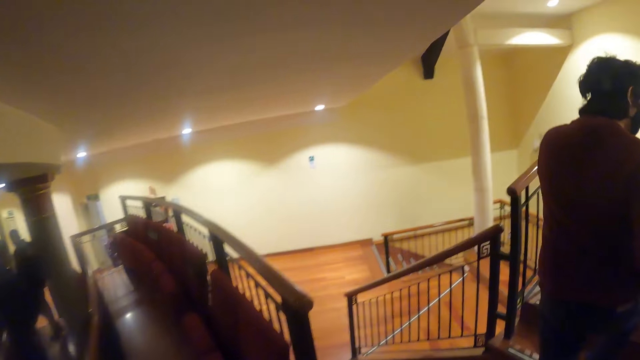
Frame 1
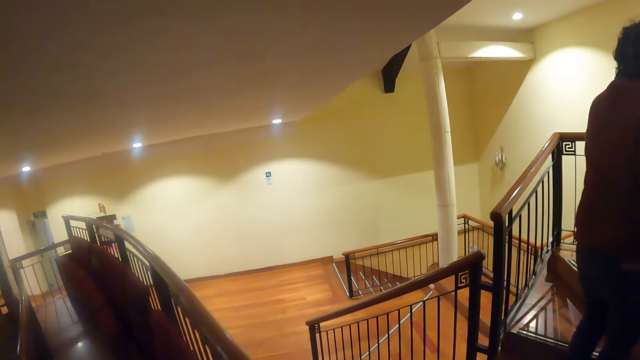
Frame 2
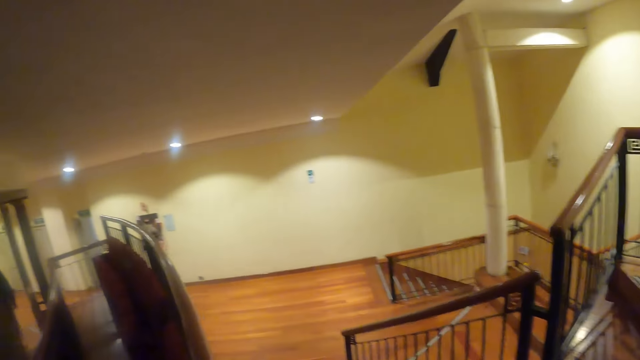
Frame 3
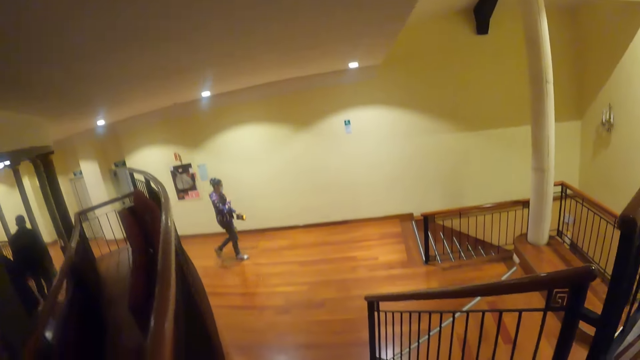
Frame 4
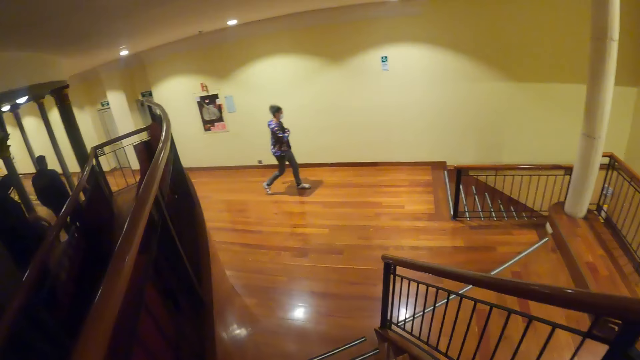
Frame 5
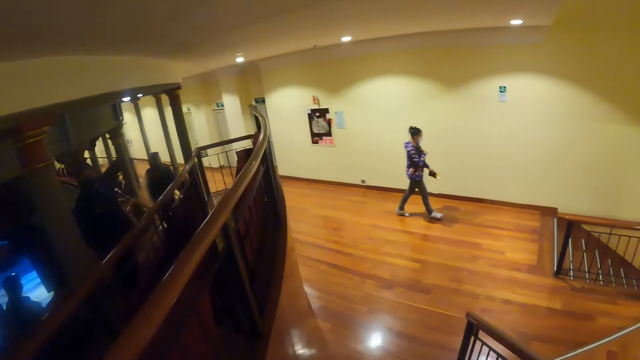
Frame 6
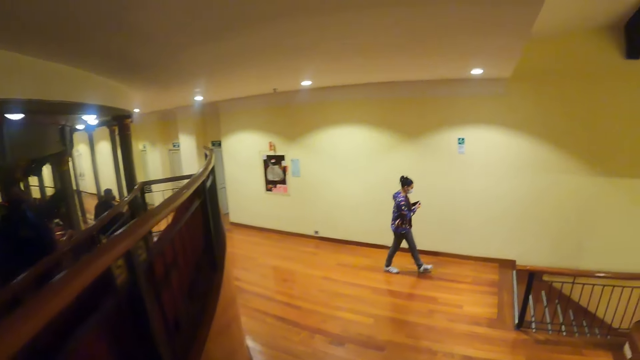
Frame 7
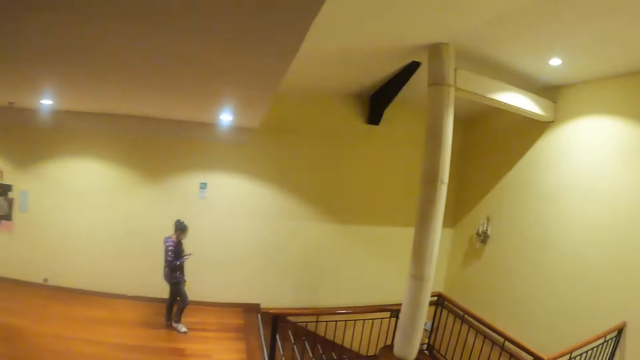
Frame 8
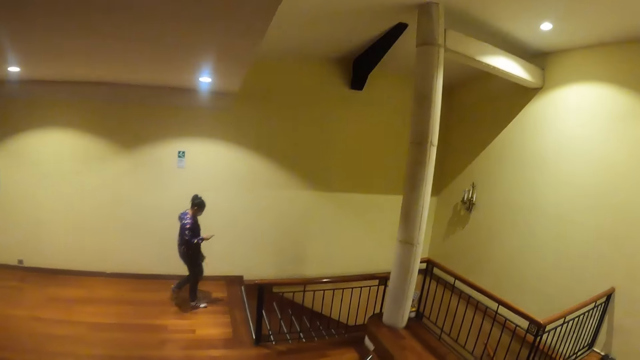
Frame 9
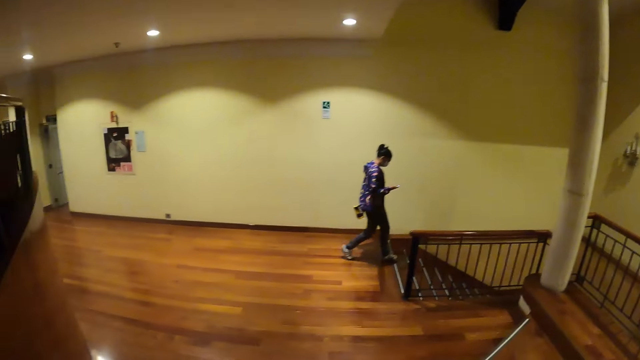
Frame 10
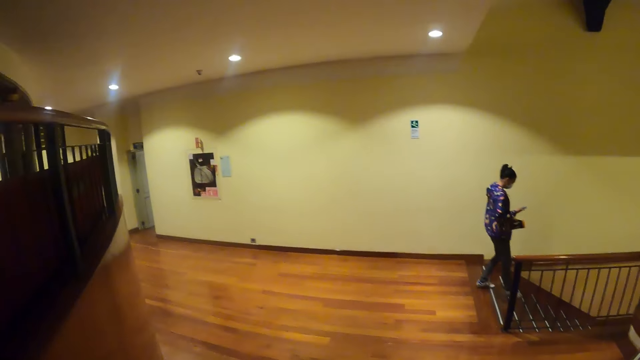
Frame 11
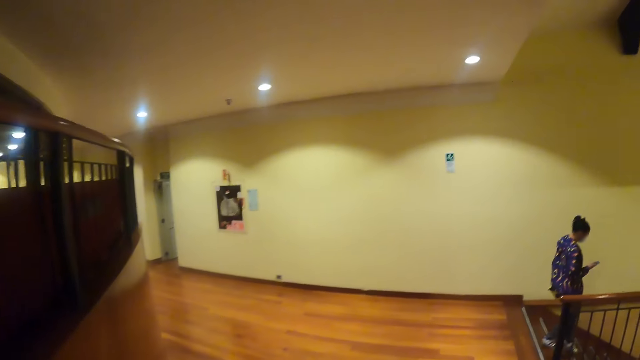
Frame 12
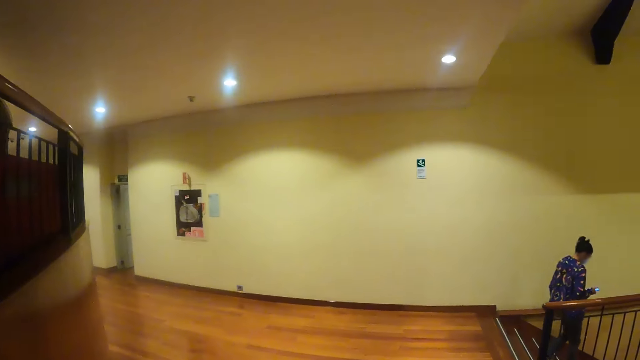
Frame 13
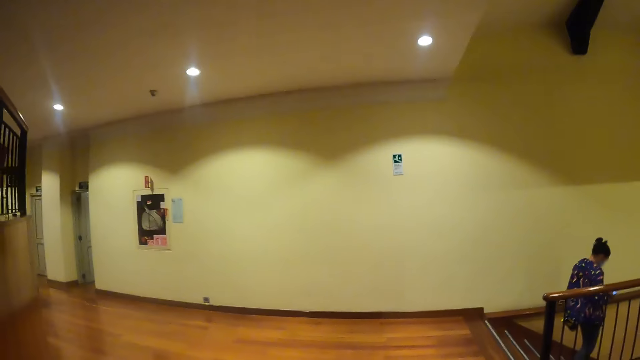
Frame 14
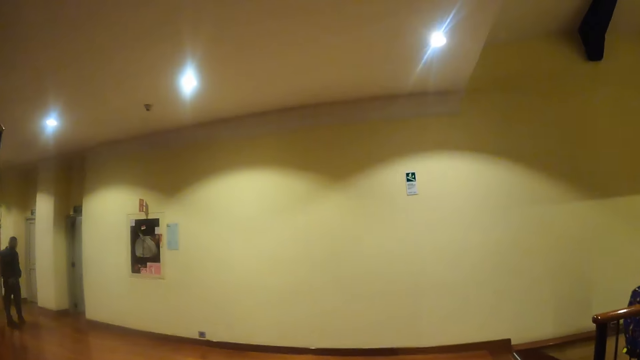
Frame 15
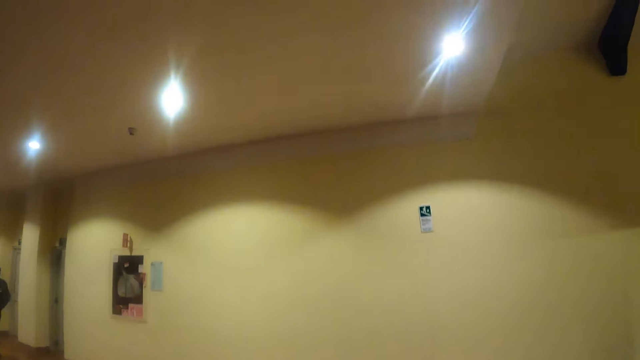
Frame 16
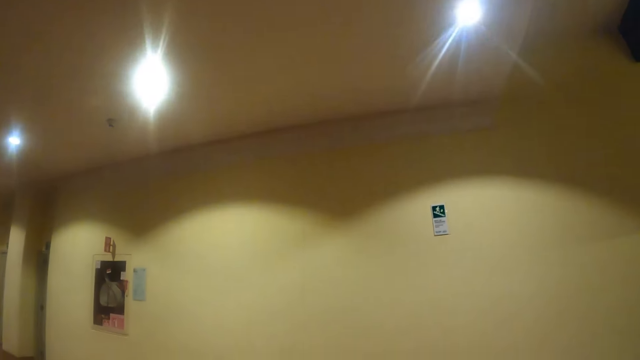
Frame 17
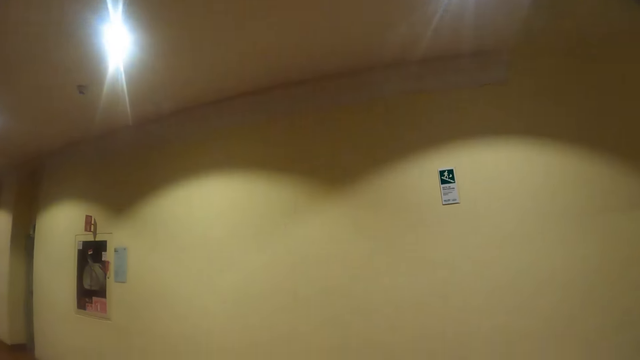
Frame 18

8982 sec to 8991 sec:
The camera wearer climbs down the stairs. They walk around.

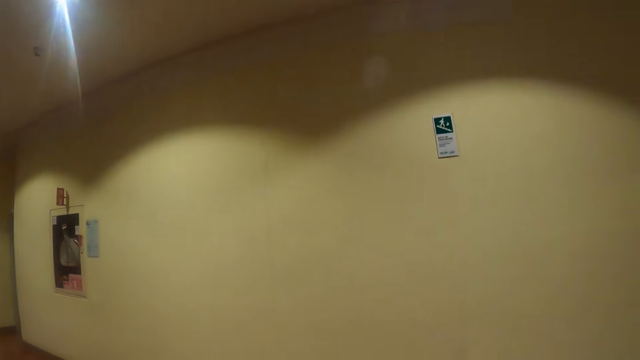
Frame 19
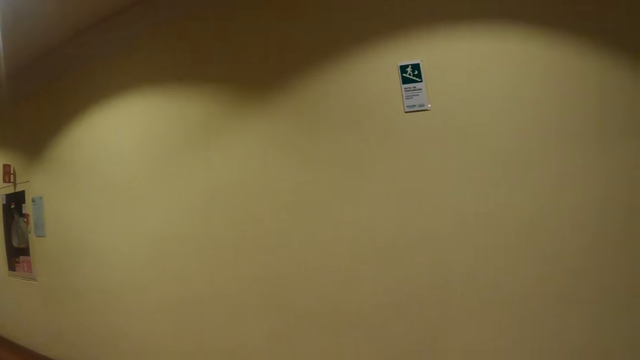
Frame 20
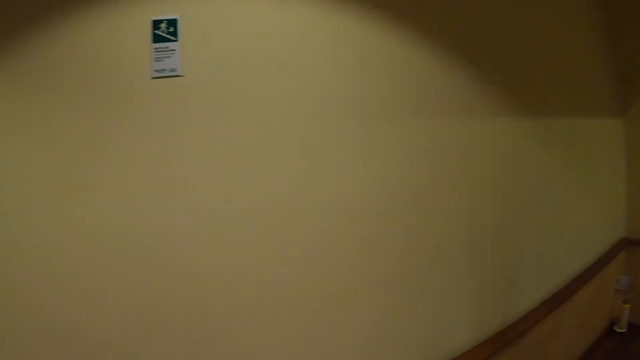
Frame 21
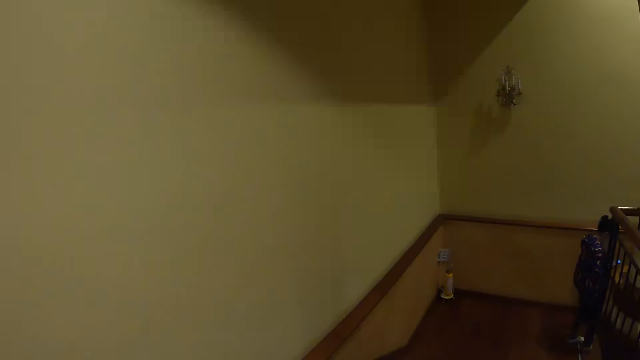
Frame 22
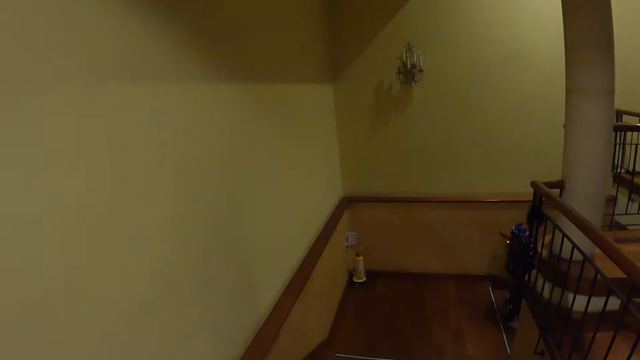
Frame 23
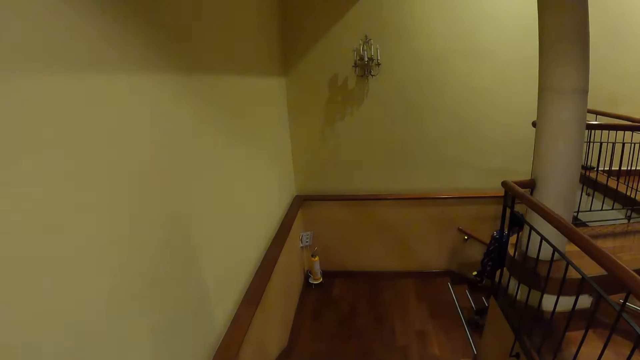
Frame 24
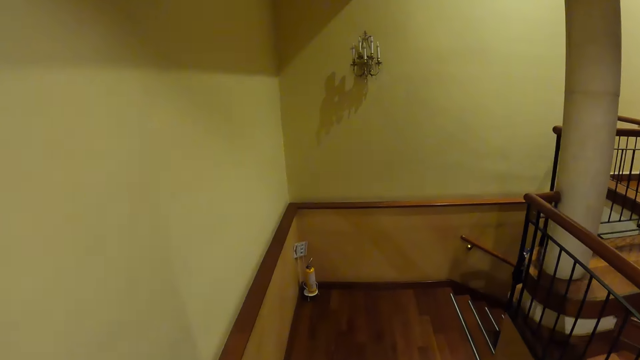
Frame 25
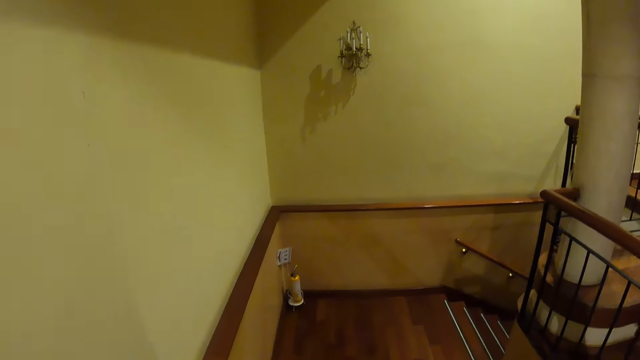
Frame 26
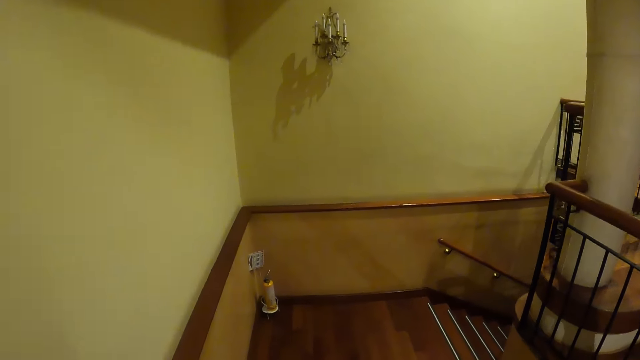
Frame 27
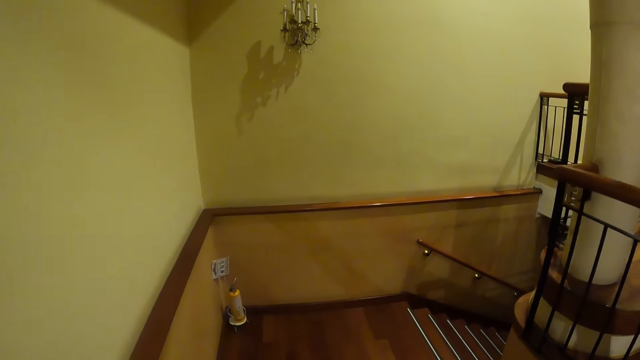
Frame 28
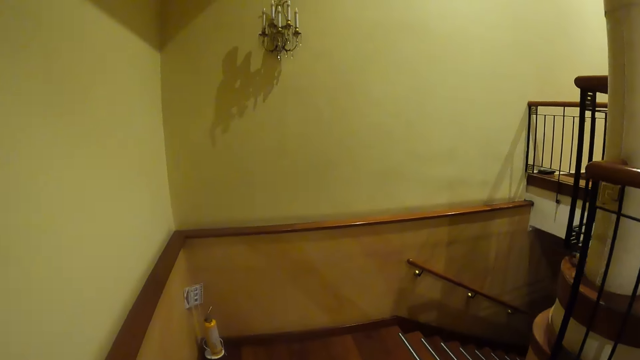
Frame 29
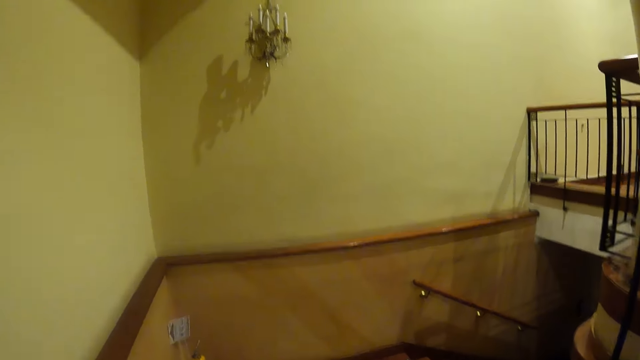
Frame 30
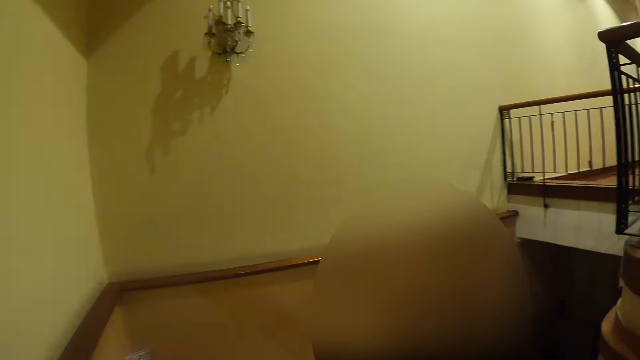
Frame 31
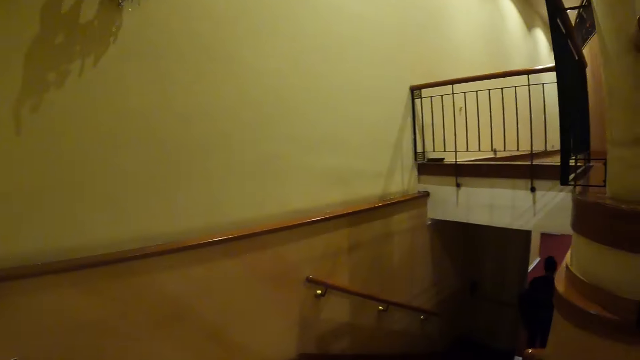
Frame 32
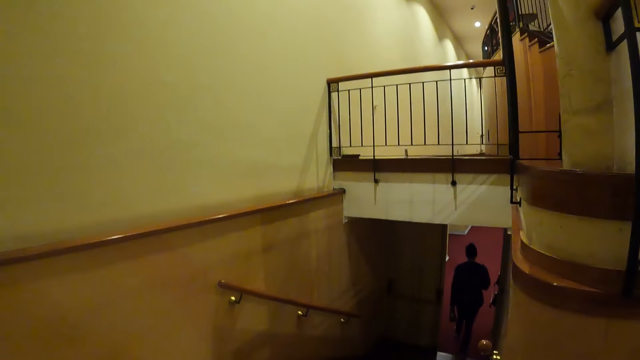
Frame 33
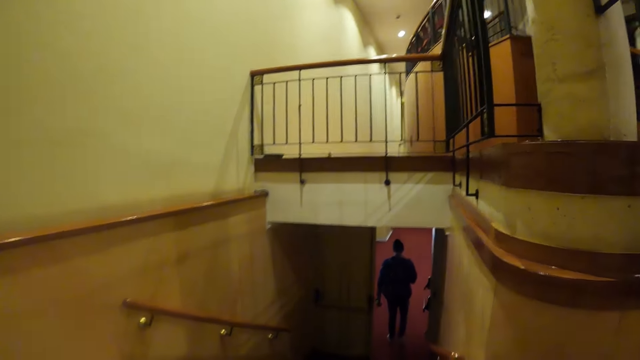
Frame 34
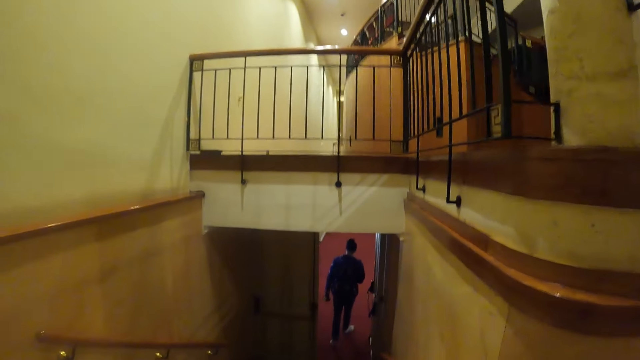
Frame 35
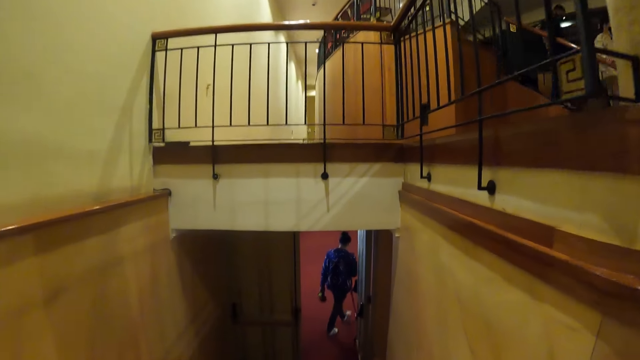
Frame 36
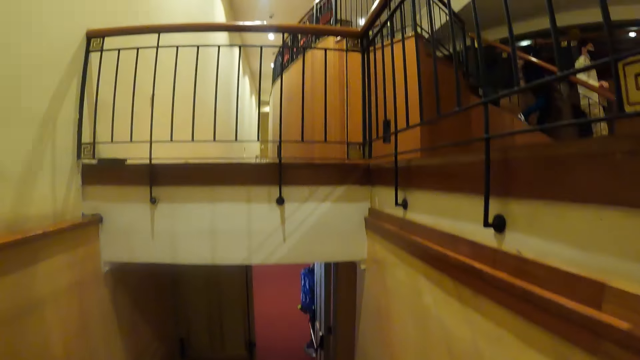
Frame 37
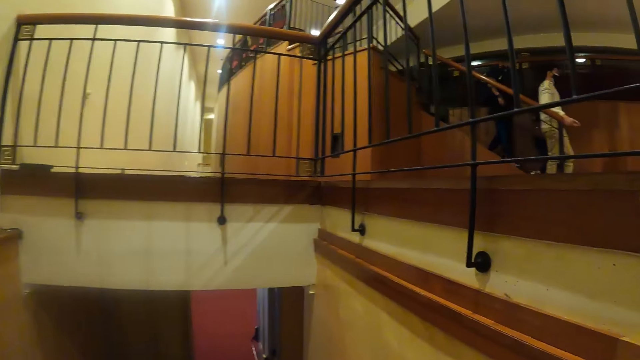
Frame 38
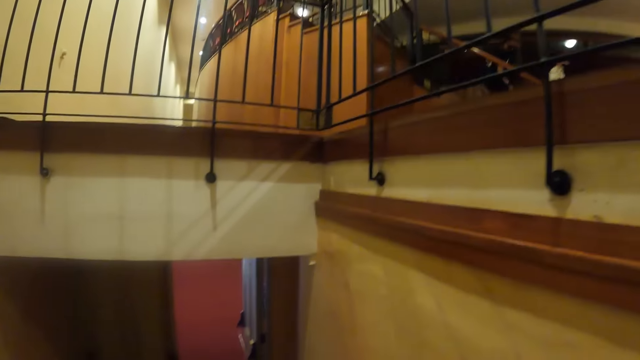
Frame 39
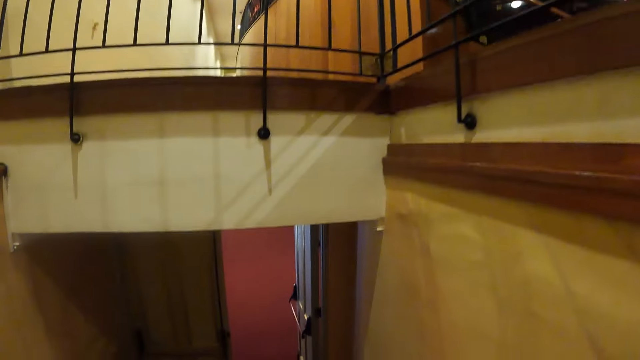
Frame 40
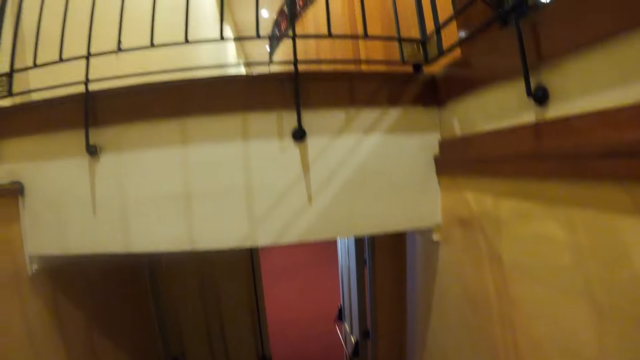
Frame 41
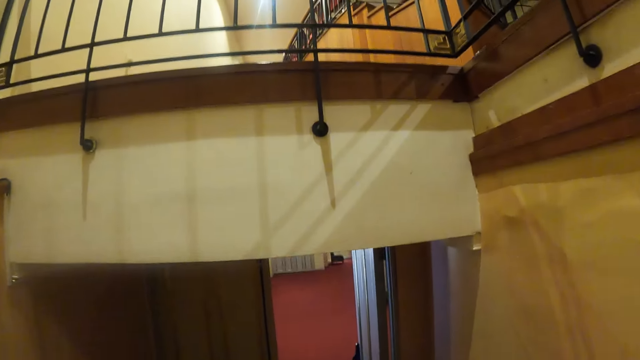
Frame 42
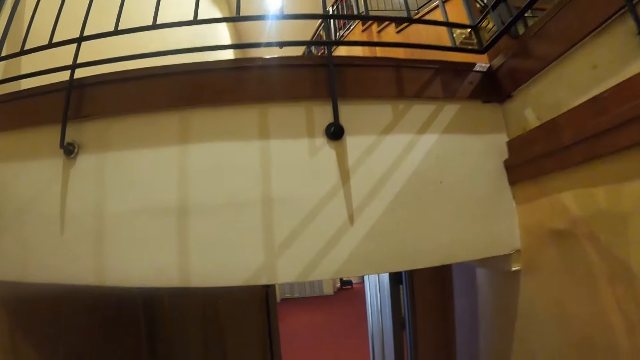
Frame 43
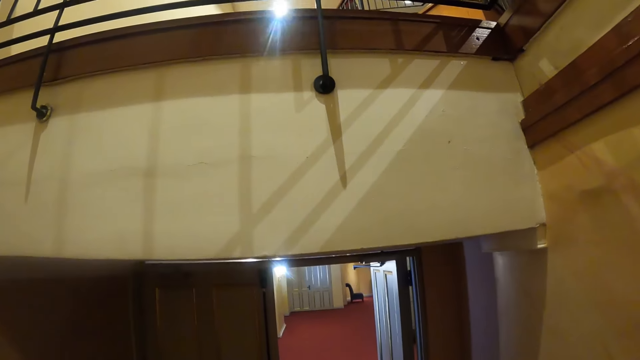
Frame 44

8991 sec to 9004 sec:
The camera wearer walks down the stairs. They move around. They climb down the stairs.
